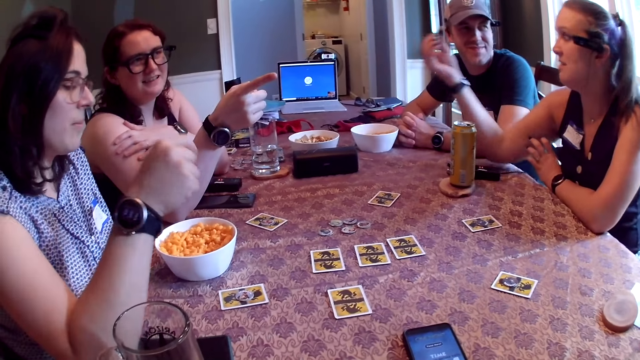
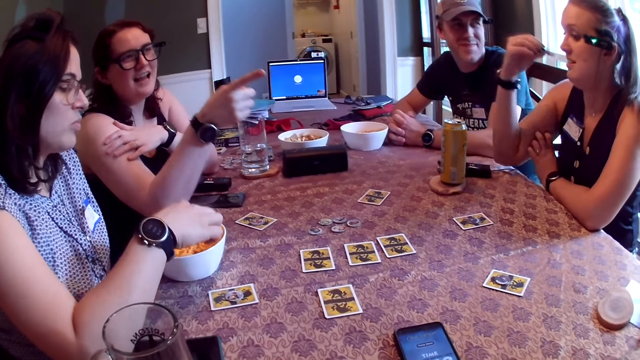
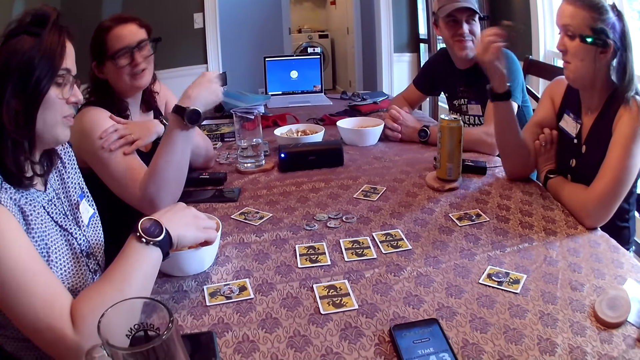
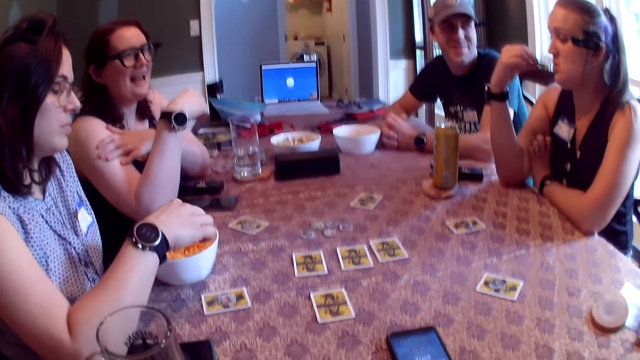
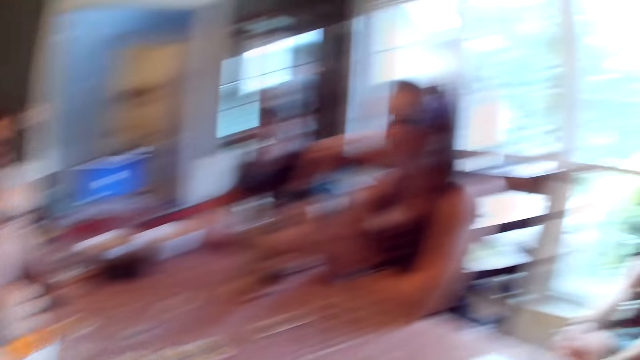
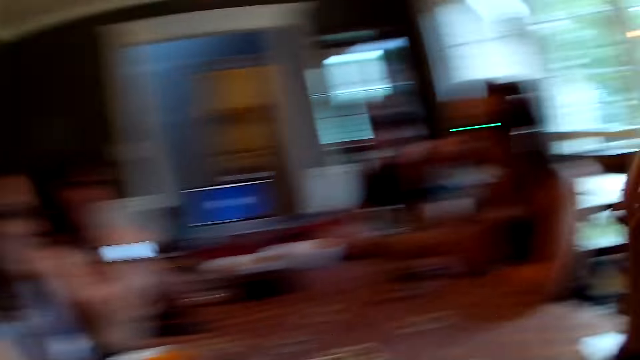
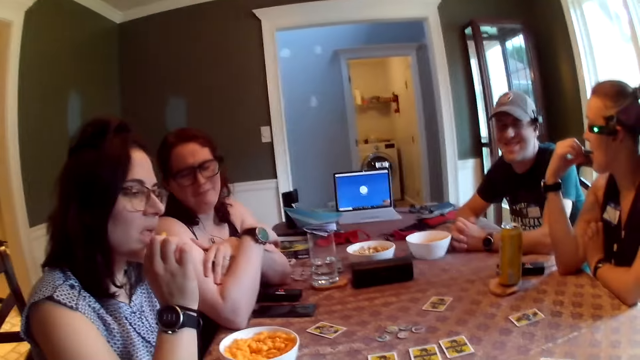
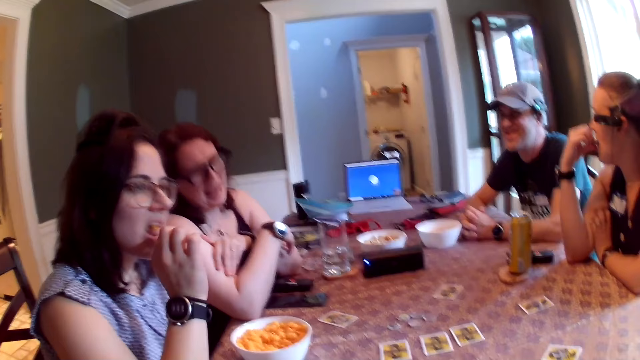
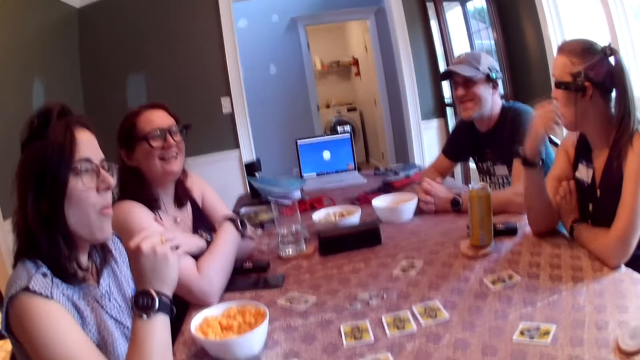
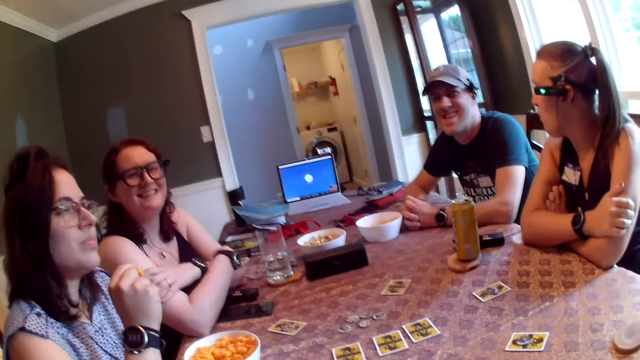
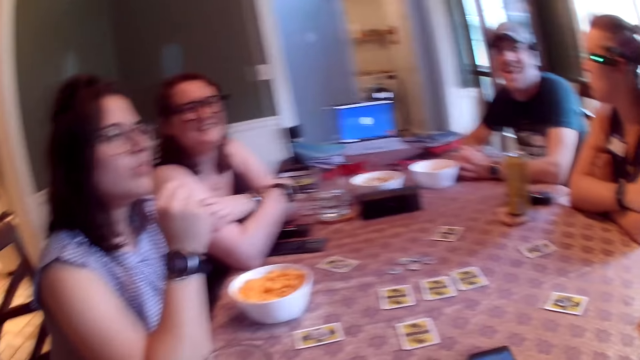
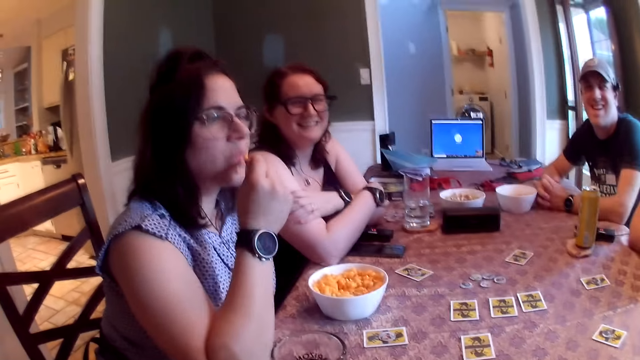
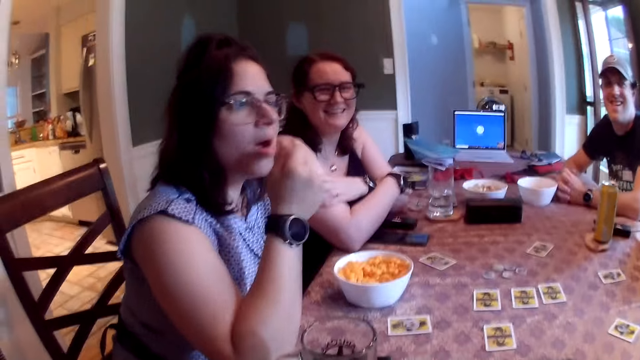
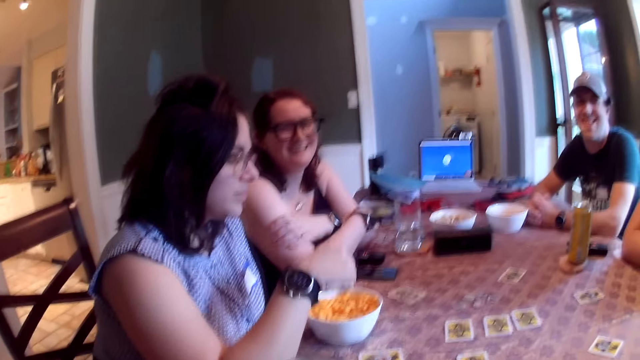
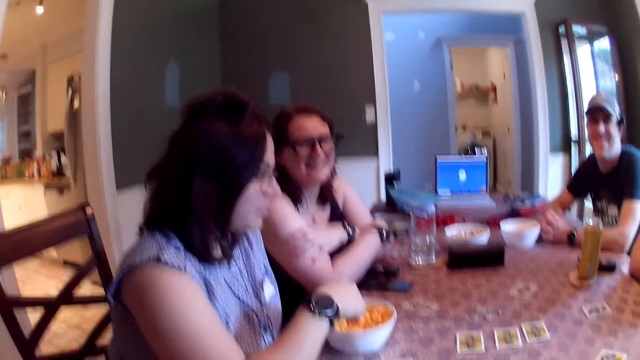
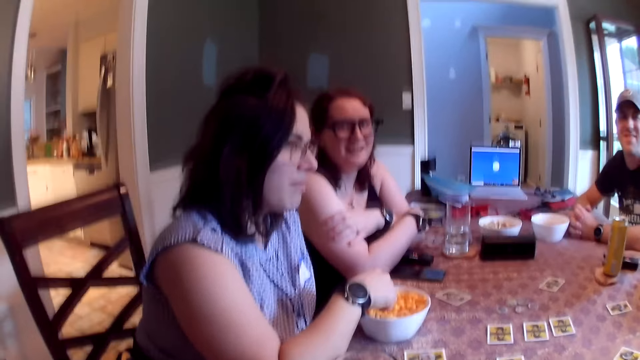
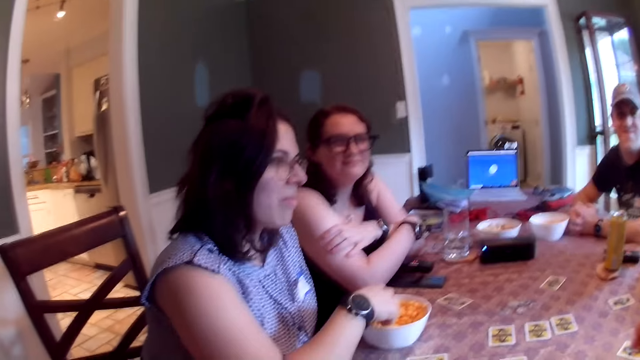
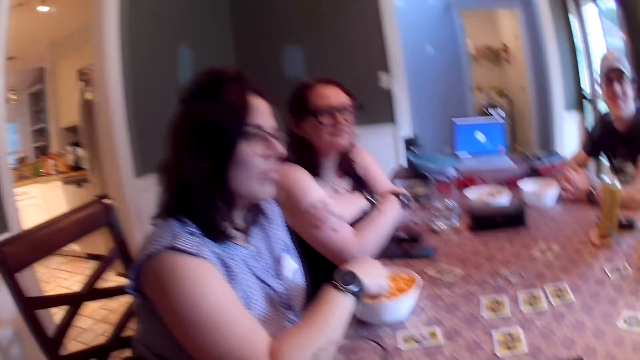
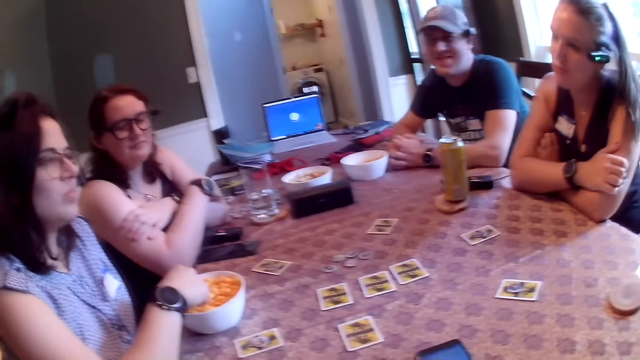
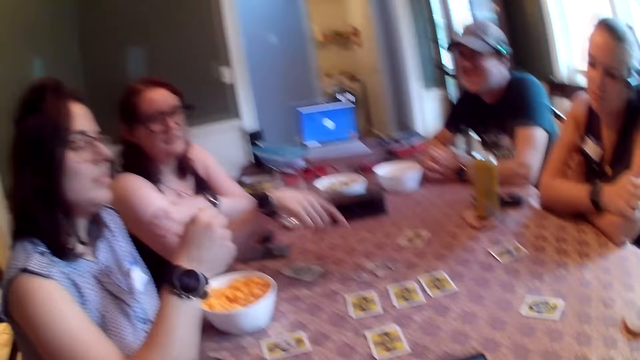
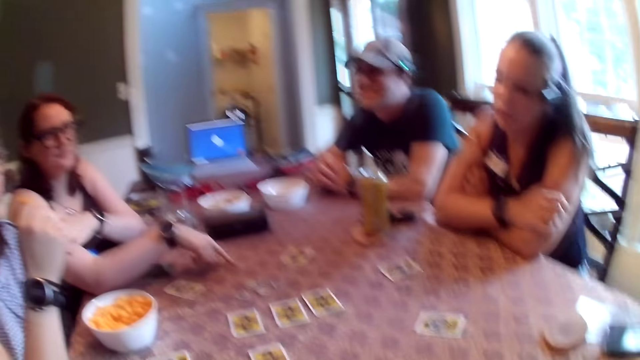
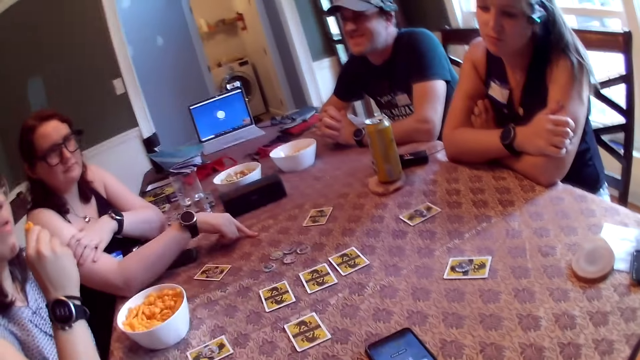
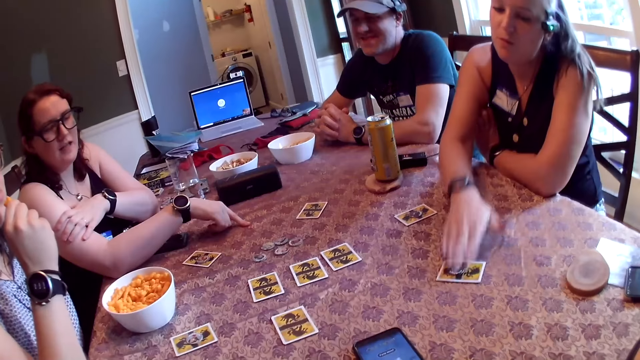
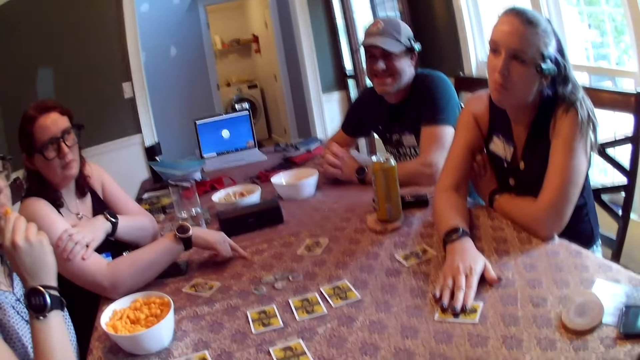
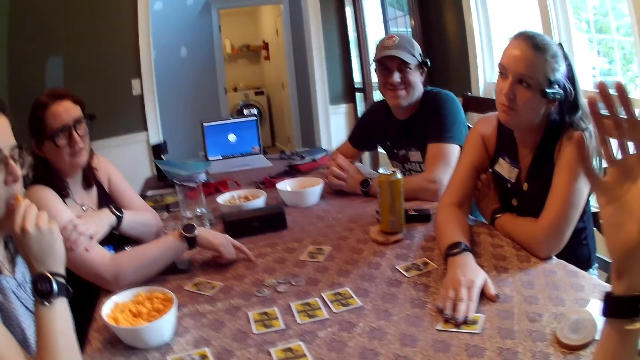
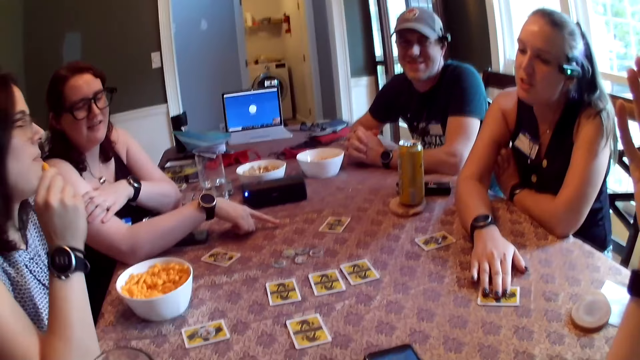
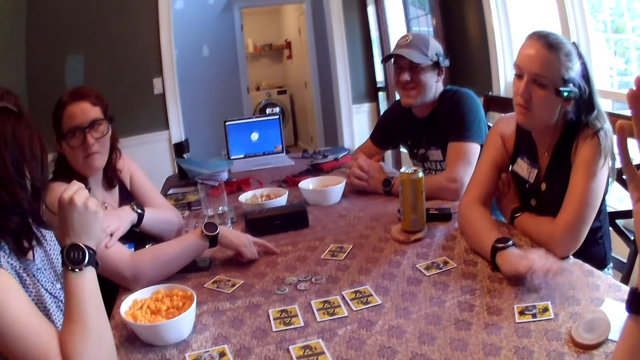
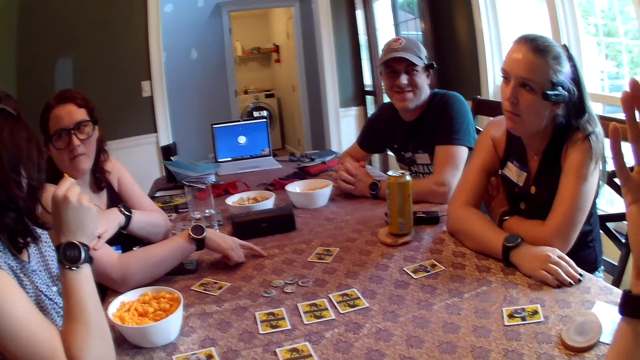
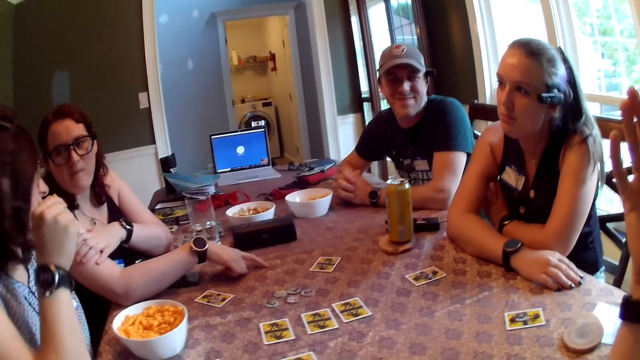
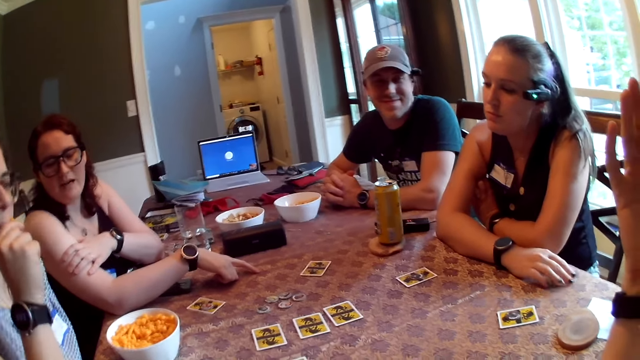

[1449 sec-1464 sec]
A woman picks up a piece of cheese ball from the bowl on the table with her right hand. Another woman eats the piece of chip in her right hand. The first woman eats the piece of cheese ball in her right hand. She picks up a piece of cheese ball from the bowl on the table with her right hand. She eats the piece of cheese ball in her right hand. The other woman touches the card on the table with her right hand and moves the card on the table with her right hand.

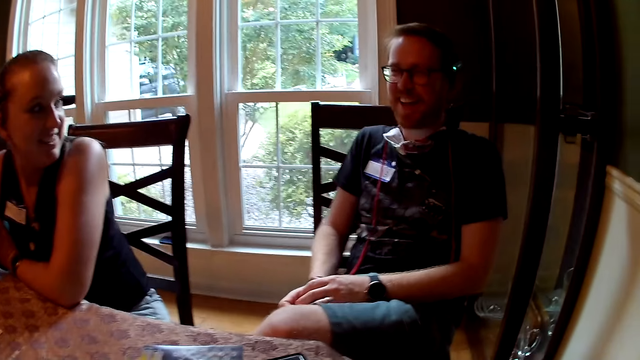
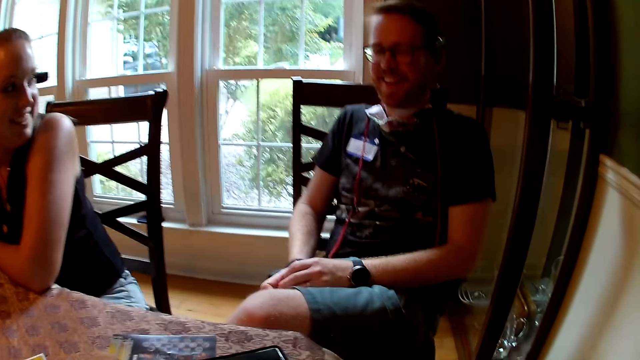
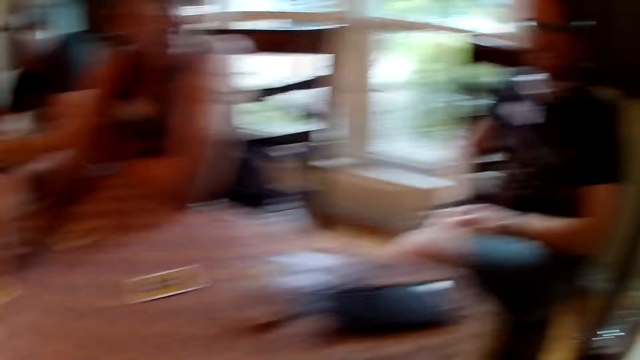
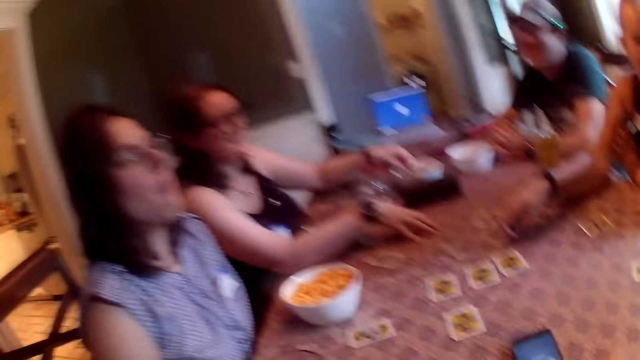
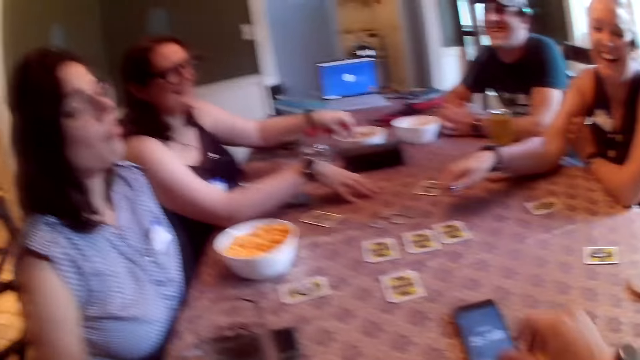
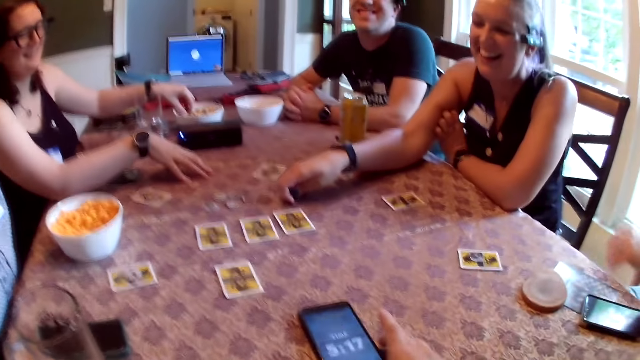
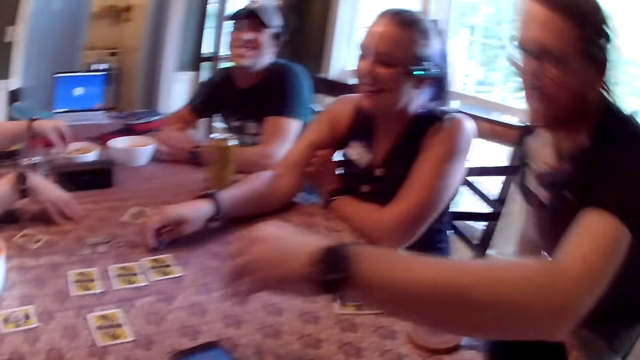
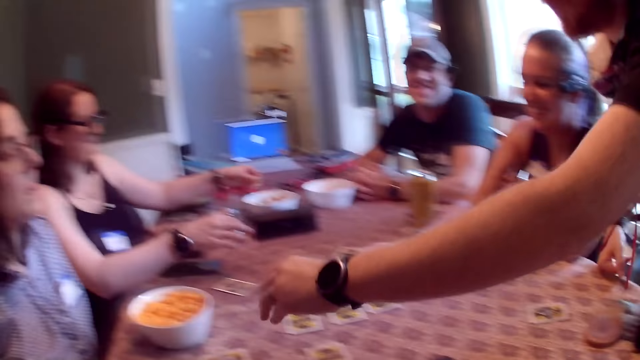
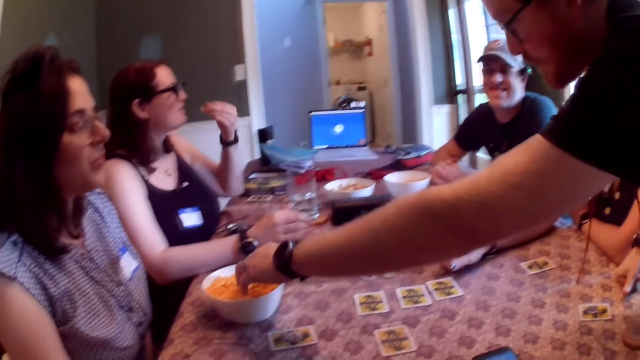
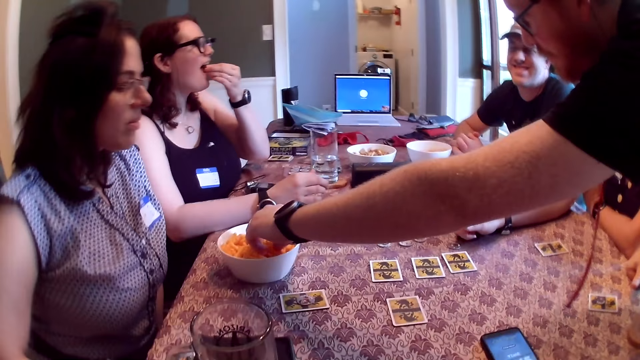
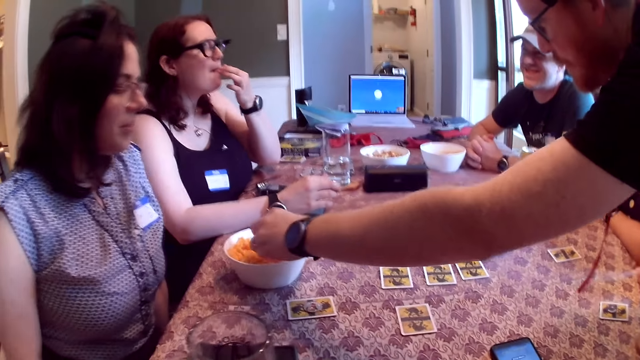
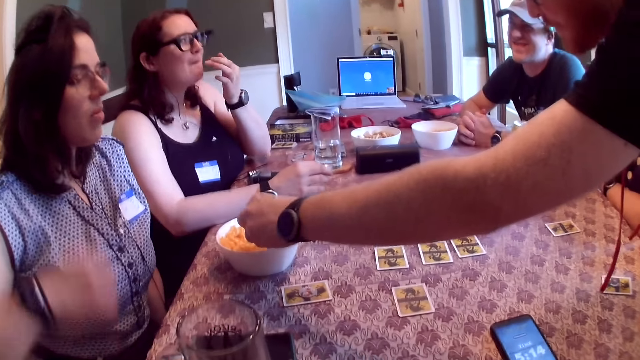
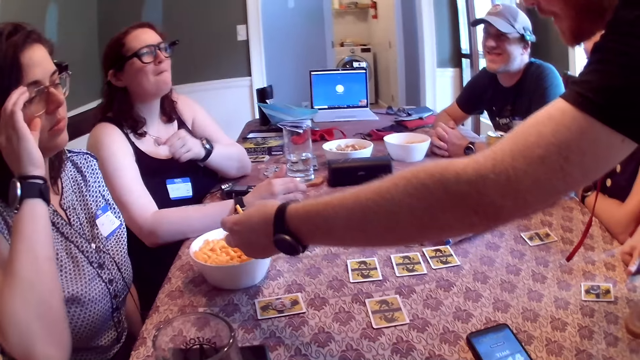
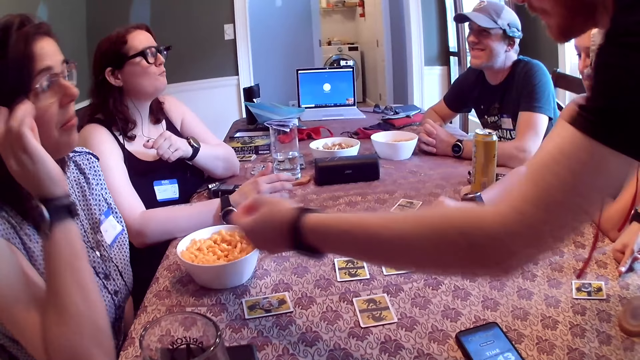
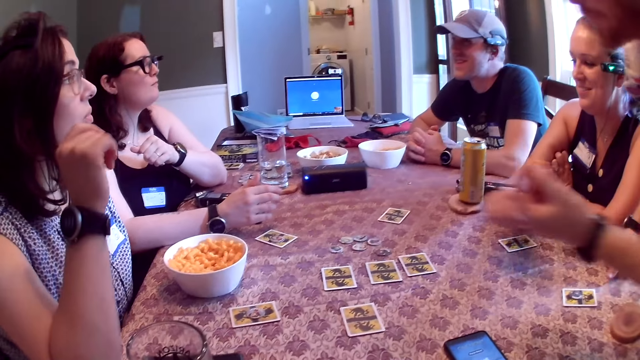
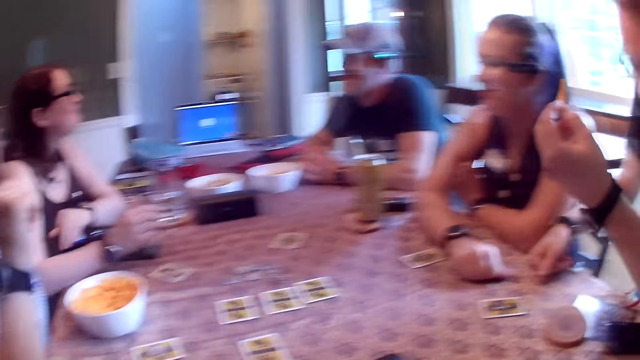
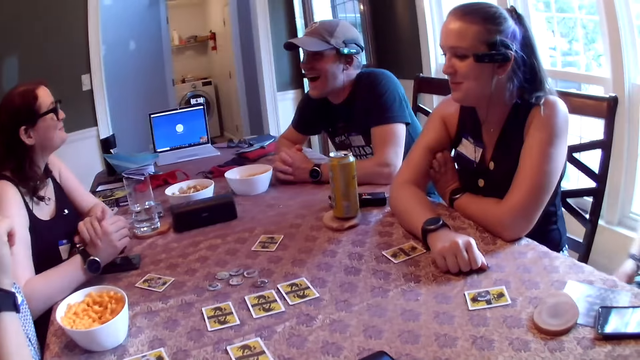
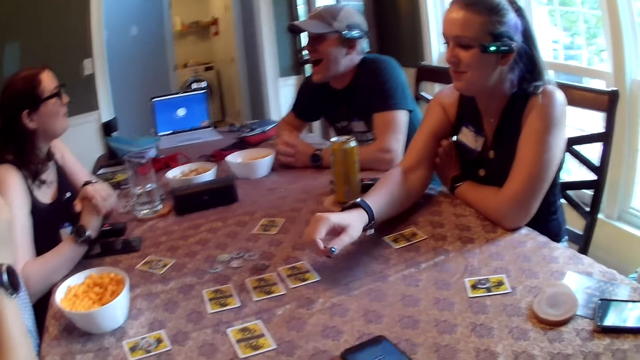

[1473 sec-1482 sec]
The camera wearer touches the phone. The man picks some cheese balls from the bowl on the table with his left hand. The woman adjusts her glasses with her left hand. The camera wearer converses with the people at the table.
